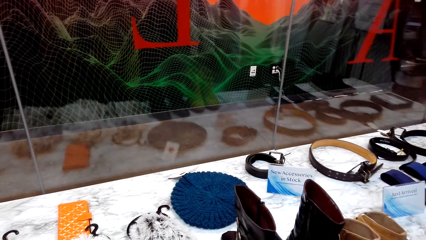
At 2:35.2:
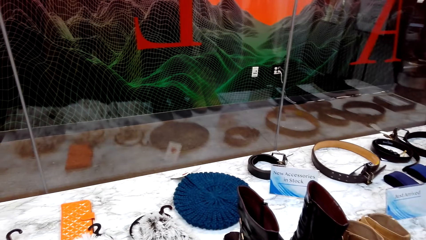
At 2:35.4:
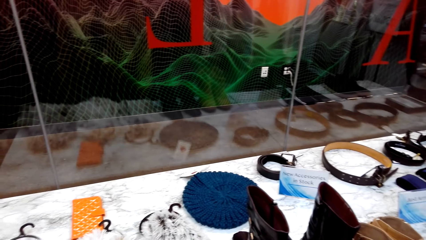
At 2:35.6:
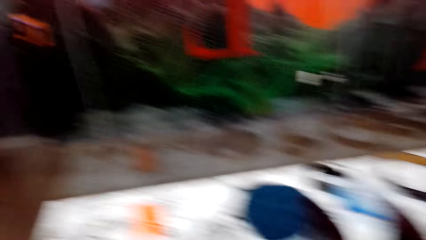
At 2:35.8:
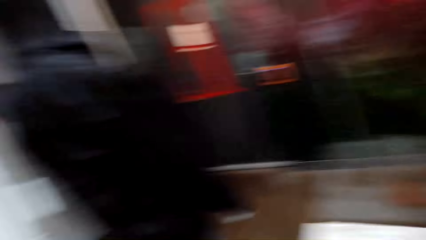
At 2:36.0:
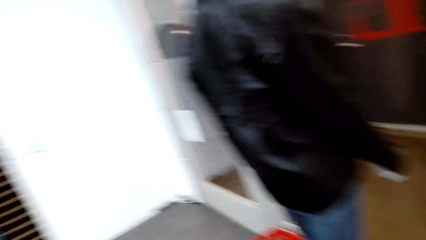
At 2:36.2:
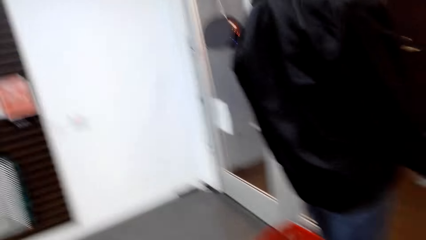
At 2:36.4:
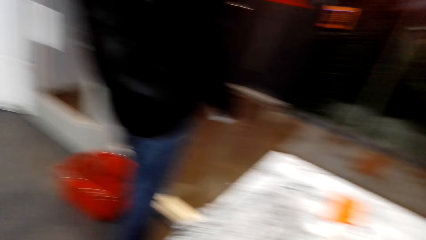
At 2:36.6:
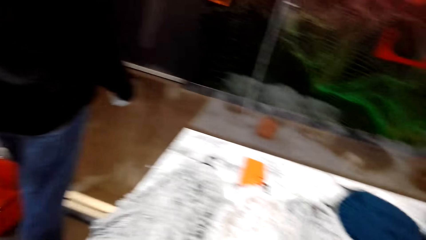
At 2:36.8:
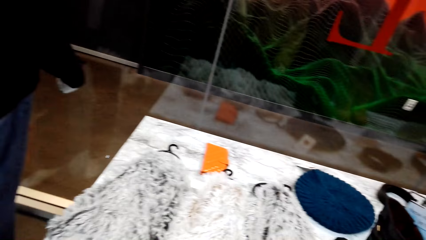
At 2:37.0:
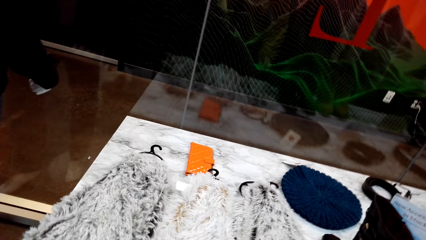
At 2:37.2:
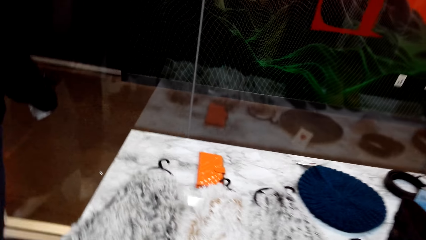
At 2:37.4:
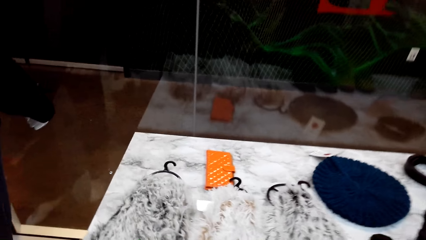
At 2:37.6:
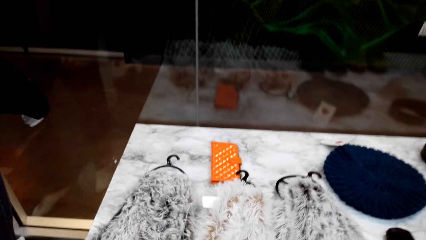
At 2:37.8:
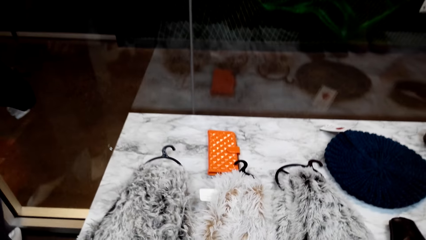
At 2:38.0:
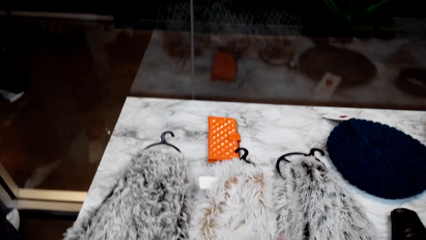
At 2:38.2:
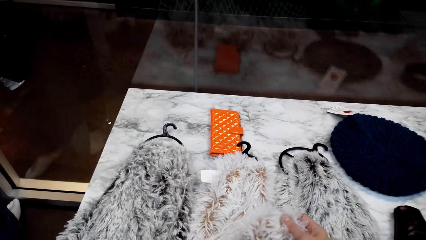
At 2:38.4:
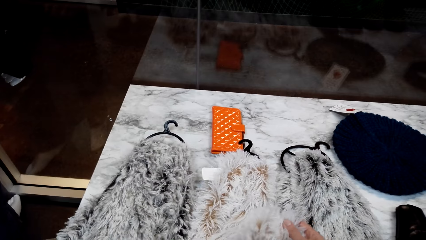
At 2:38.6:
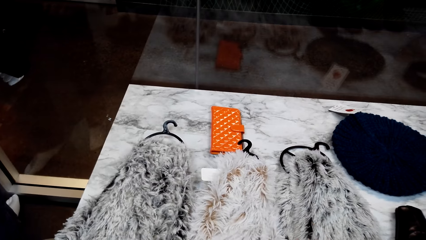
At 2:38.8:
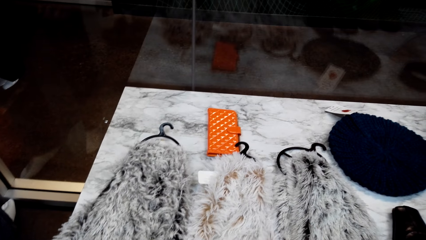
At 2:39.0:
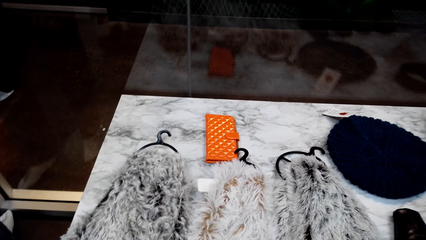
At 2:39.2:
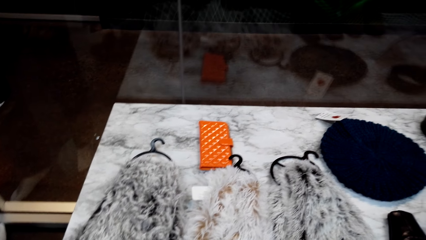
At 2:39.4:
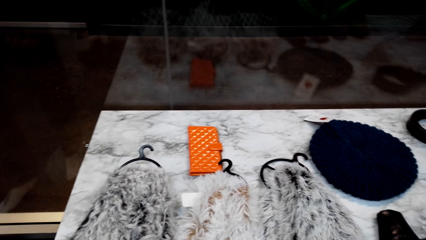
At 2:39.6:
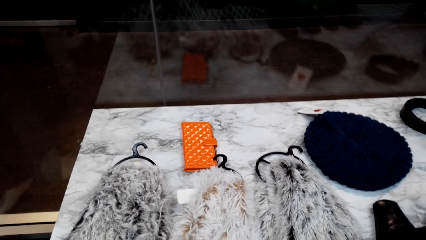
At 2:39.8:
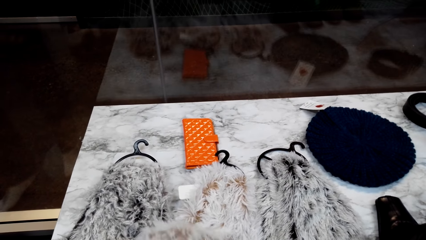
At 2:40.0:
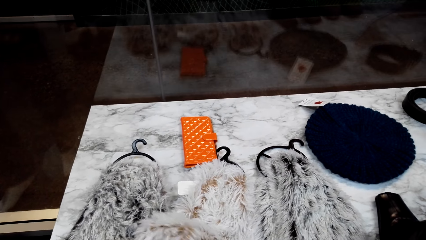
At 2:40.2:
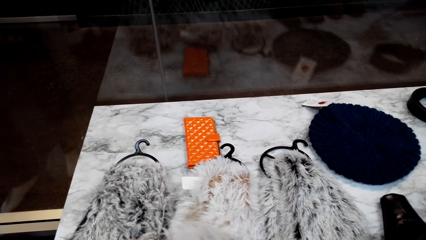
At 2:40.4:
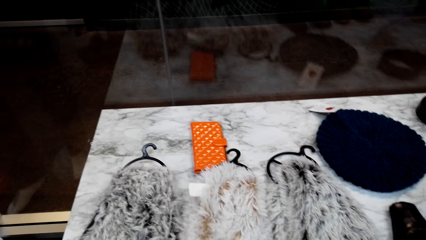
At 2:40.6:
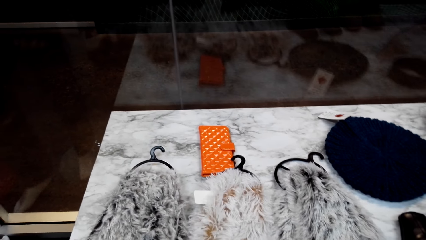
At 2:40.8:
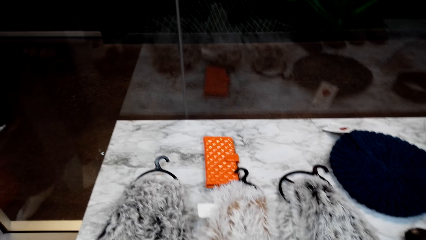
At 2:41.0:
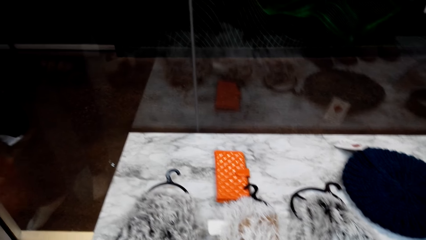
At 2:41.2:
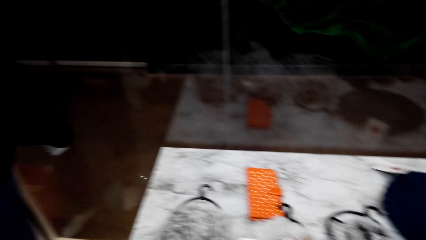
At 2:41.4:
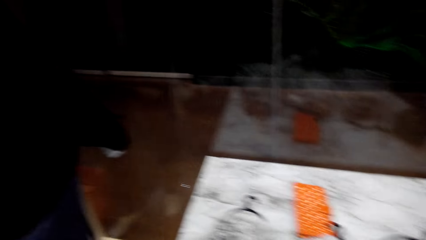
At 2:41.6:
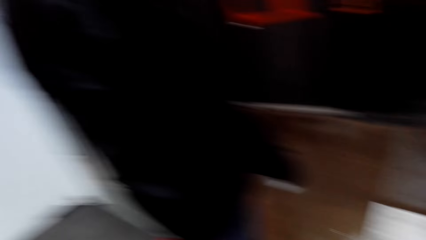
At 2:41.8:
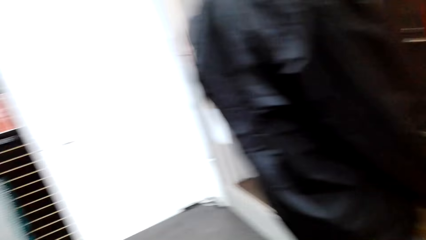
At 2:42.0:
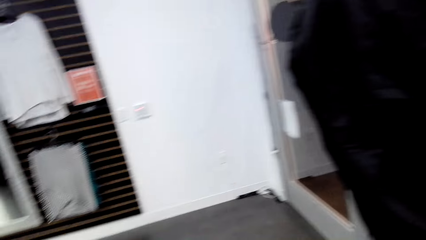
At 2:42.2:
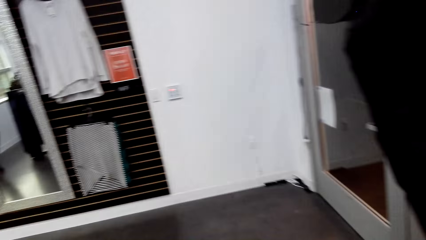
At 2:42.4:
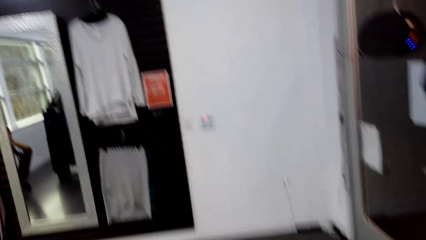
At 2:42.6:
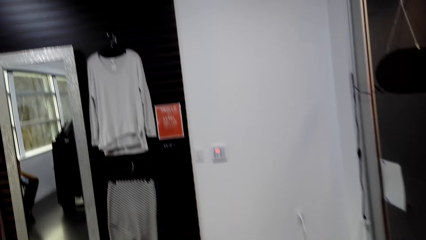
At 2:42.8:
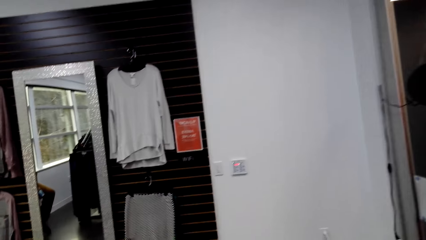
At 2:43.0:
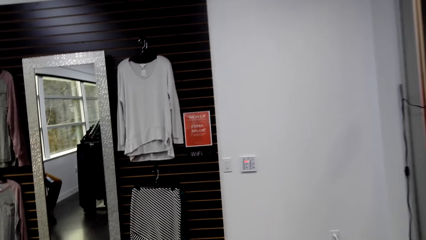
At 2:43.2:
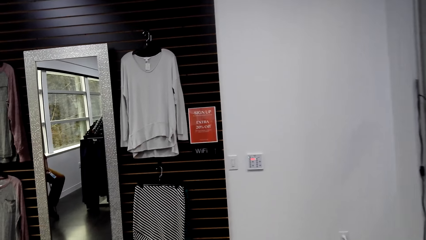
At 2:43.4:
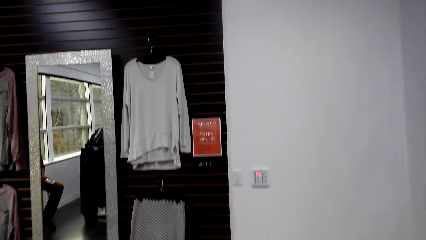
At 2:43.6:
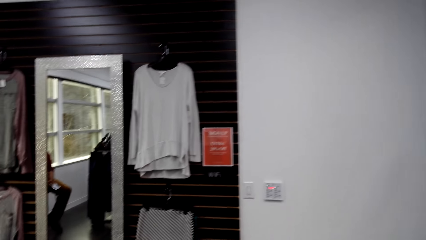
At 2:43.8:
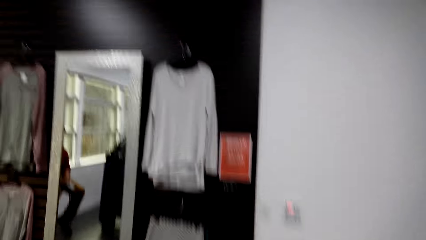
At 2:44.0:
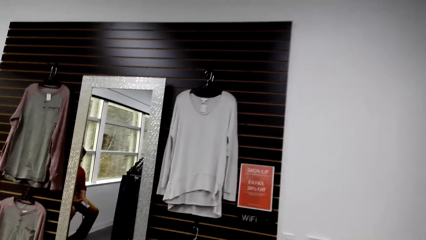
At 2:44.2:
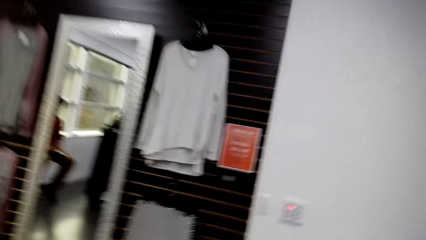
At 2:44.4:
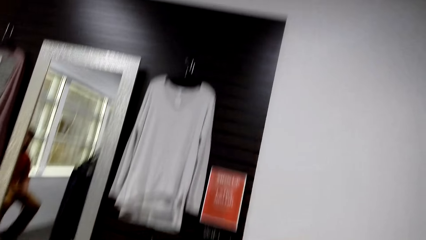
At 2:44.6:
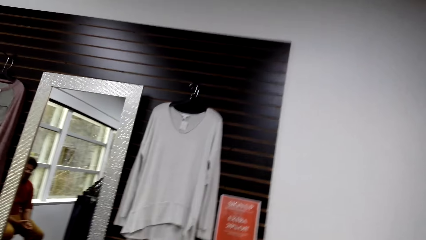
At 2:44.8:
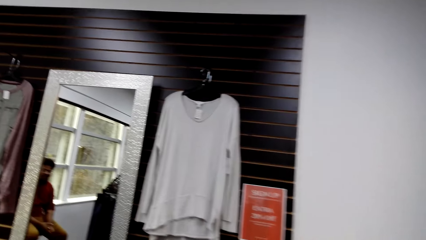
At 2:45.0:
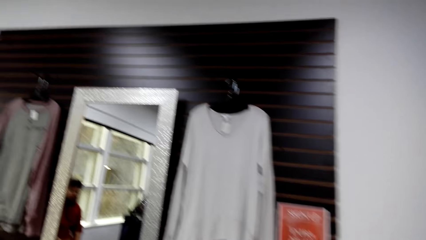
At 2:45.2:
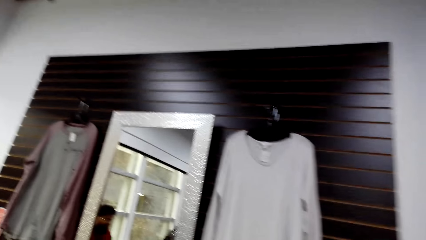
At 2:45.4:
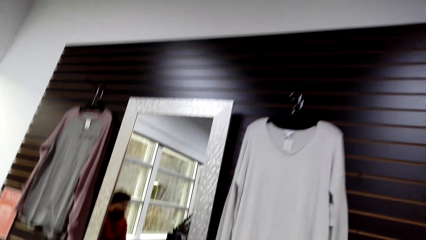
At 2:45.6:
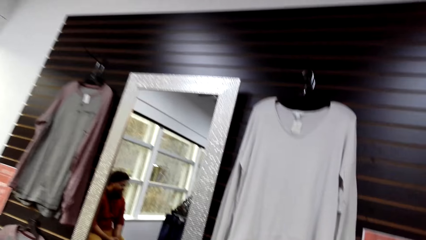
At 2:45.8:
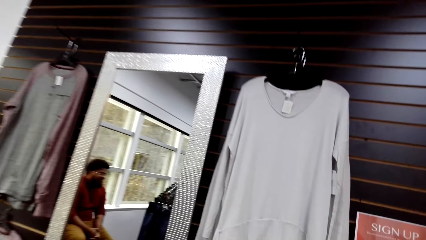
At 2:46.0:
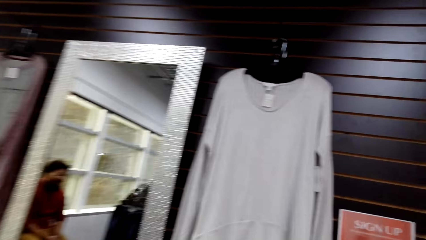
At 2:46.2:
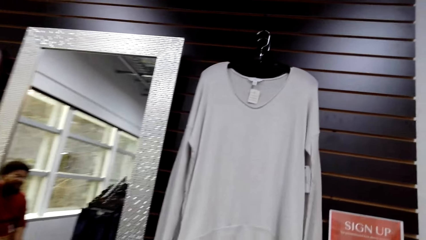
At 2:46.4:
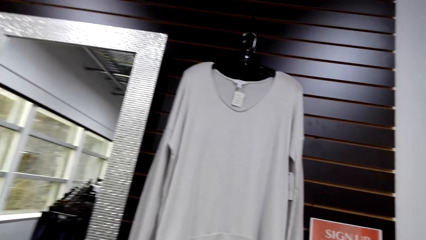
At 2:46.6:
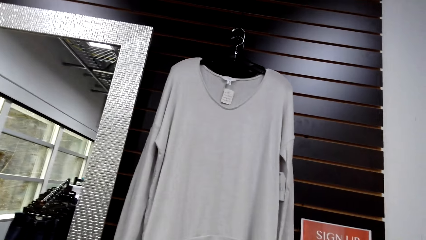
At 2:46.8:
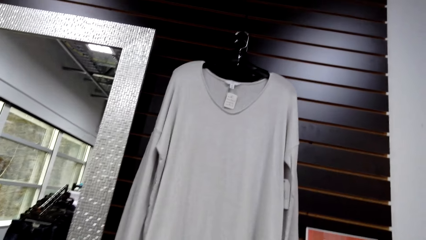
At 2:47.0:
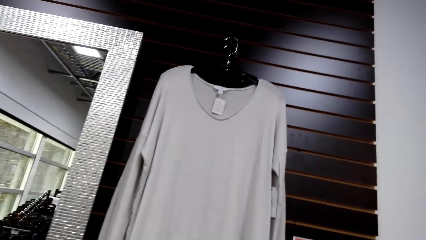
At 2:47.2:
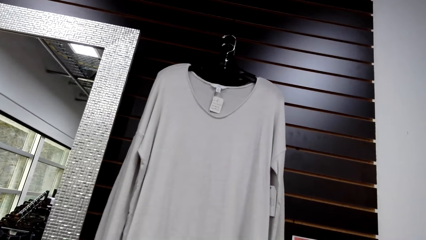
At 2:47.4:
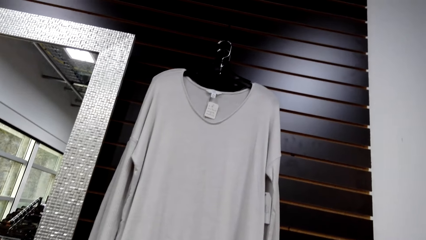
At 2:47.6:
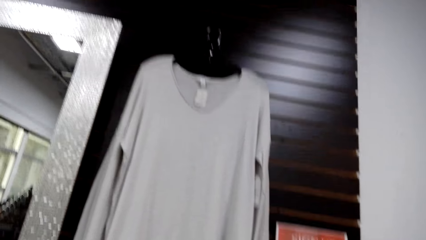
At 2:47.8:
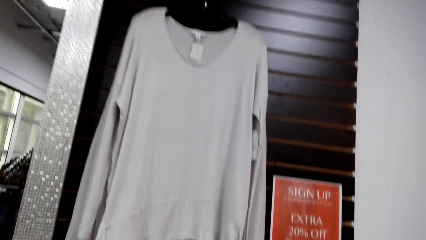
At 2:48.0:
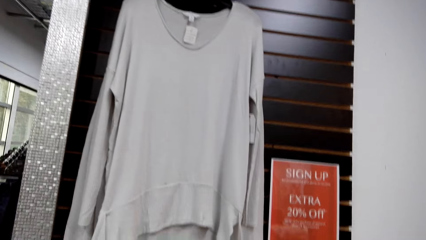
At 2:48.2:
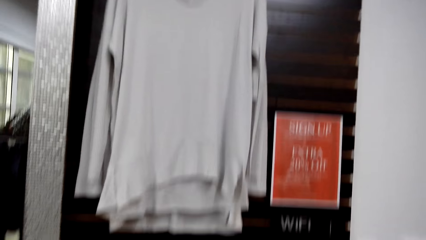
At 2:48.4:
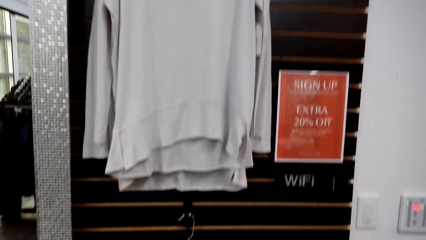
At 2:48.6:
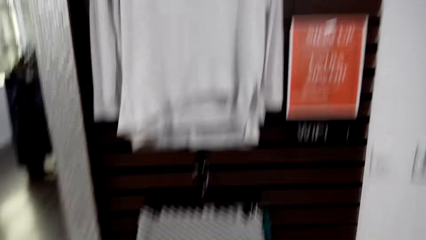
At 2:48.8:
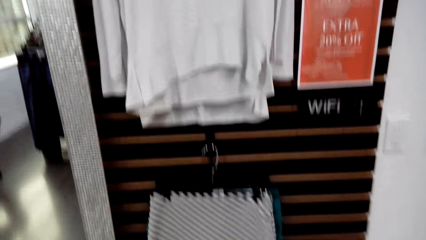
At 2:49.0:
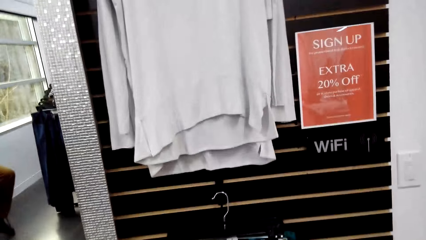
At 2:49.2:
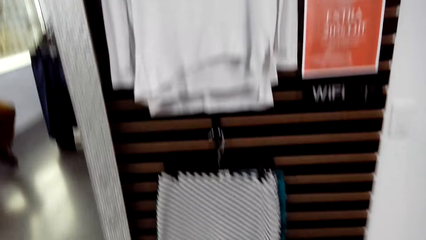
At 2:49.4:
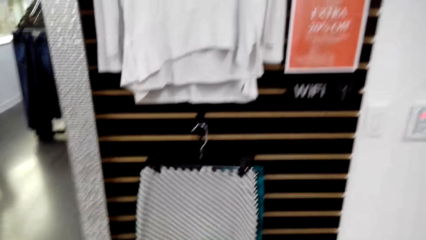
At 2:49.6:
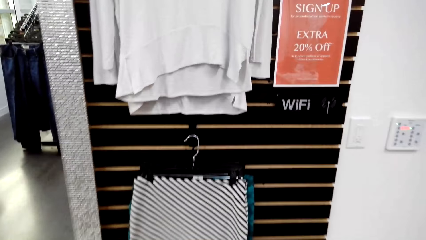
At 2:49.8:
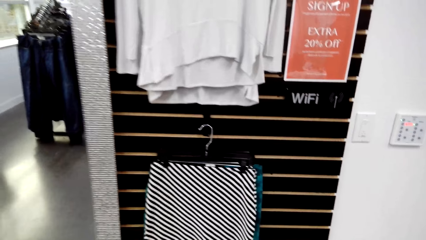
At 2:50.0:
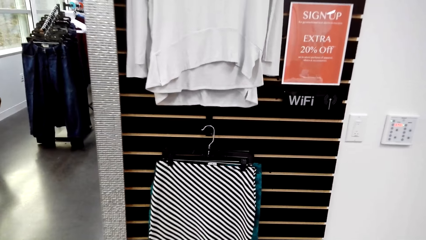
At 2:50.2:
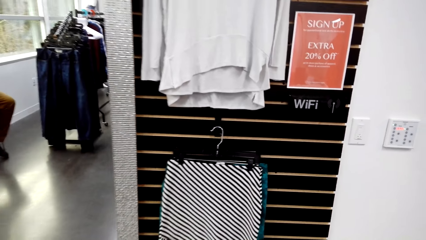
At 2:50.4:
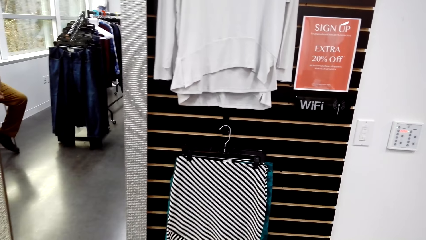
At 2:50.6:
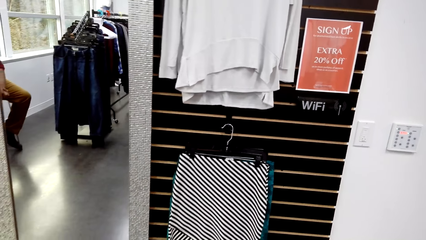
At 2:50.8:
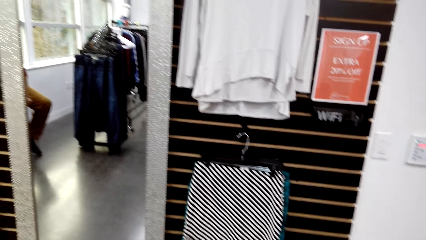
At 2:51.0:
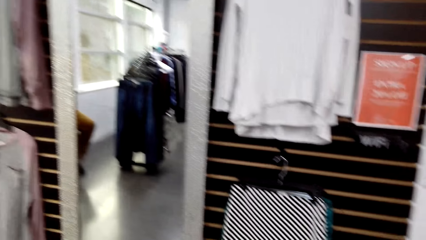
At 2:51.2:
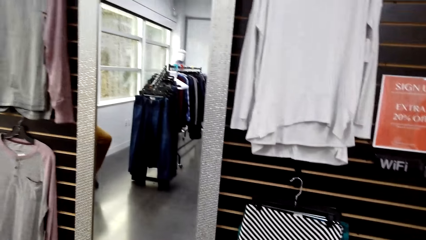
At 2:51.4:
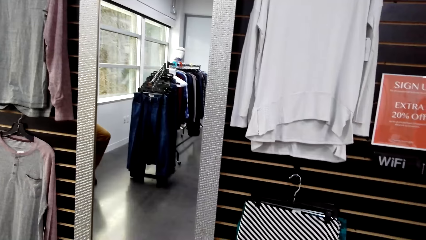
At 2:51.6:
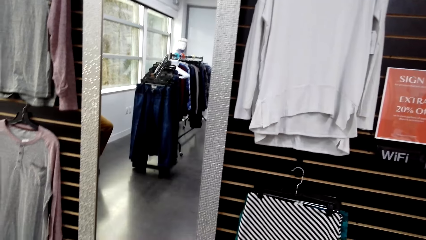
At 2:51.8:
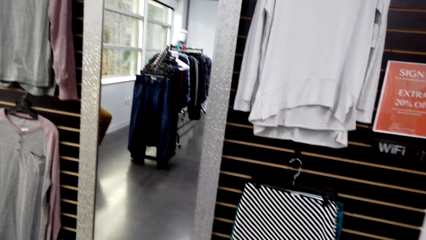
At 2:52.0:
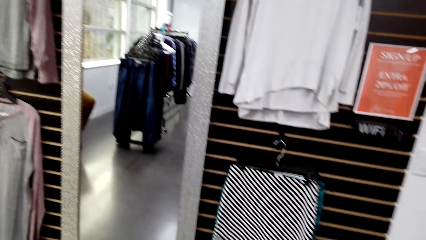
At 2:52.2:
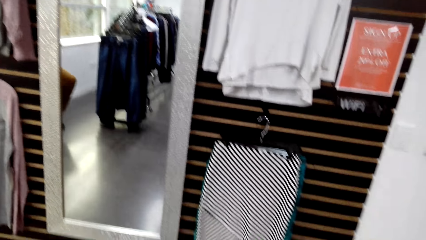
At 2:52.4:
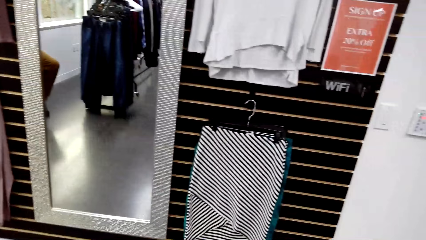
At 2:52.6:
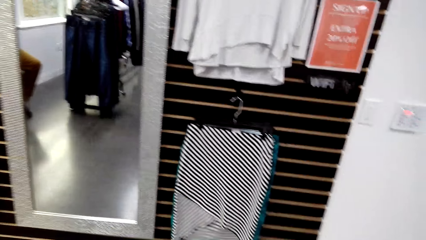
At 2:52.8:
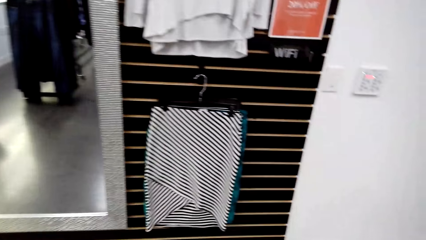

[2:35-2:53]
The camera wearer looks at the shoes. They look at the cotton dress. They inspect the scarf. They walk towards the mirror. A man talks to the camera wearer. The camera wearer looks at the hanged dress. They stare at the wall. They talk to the man.
